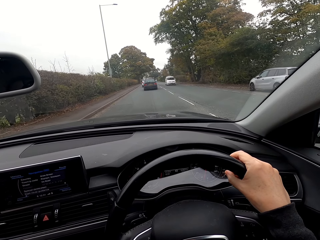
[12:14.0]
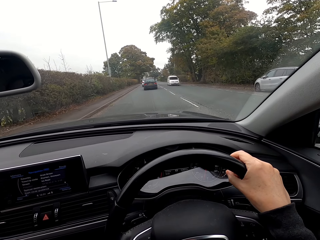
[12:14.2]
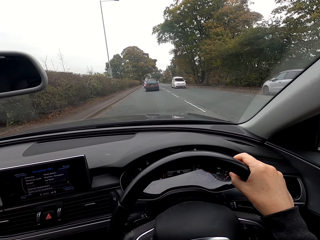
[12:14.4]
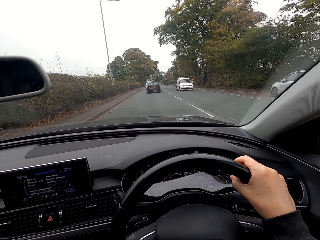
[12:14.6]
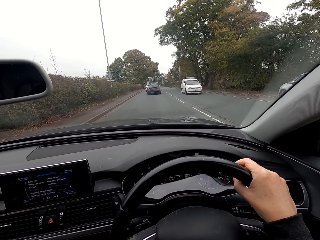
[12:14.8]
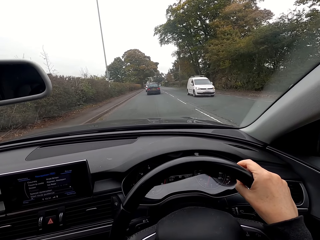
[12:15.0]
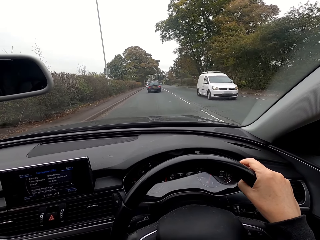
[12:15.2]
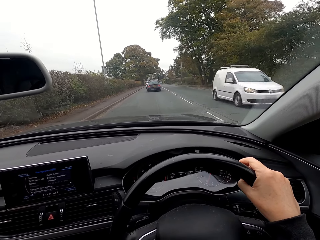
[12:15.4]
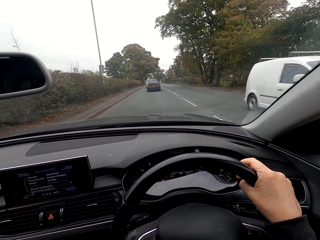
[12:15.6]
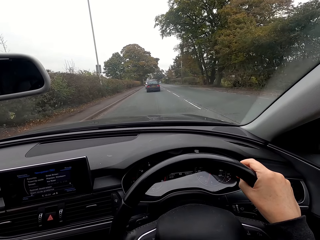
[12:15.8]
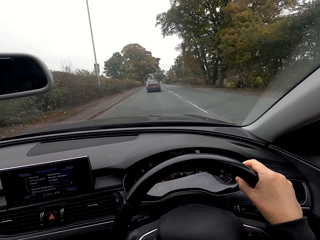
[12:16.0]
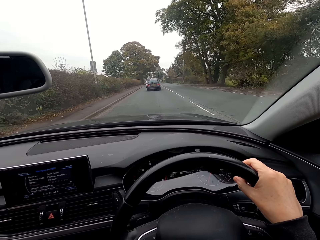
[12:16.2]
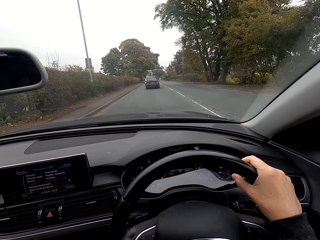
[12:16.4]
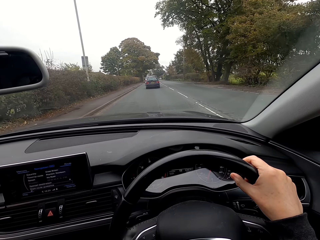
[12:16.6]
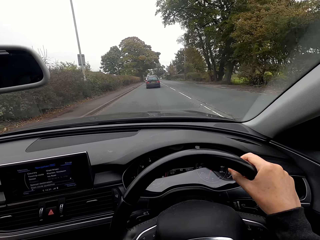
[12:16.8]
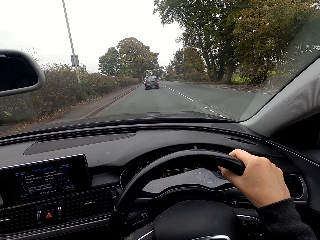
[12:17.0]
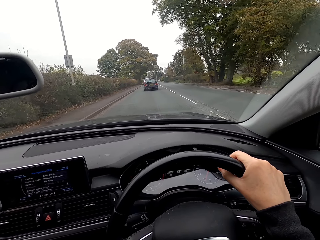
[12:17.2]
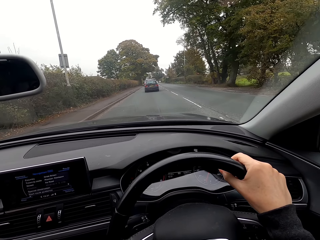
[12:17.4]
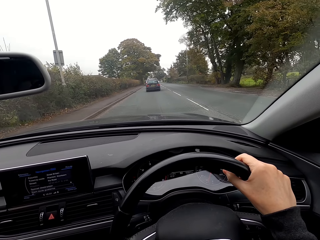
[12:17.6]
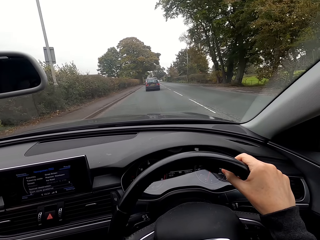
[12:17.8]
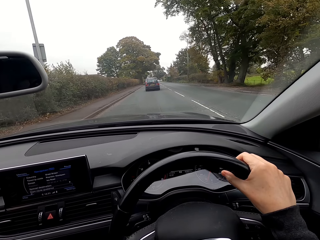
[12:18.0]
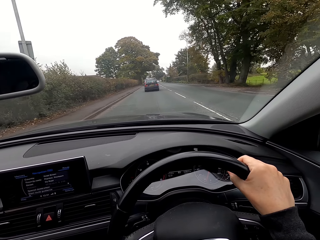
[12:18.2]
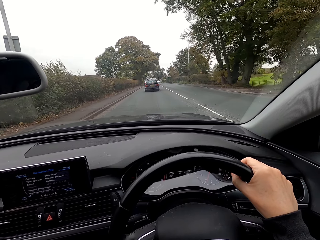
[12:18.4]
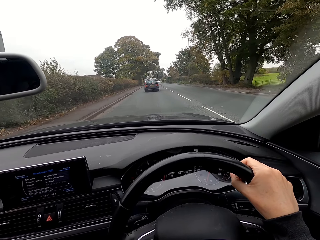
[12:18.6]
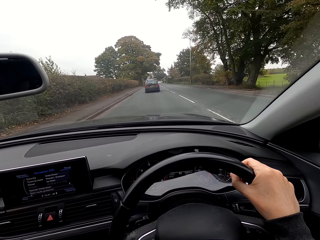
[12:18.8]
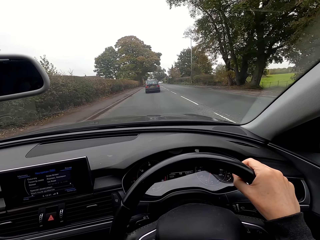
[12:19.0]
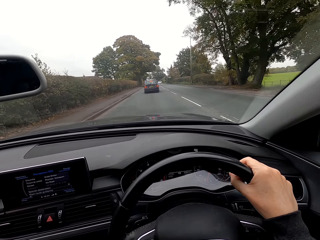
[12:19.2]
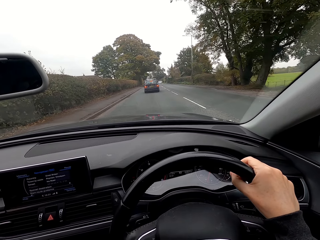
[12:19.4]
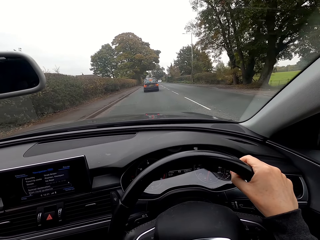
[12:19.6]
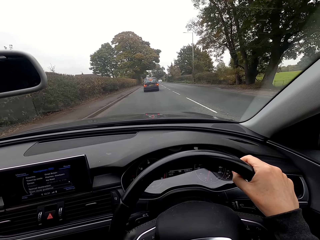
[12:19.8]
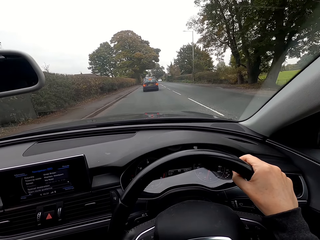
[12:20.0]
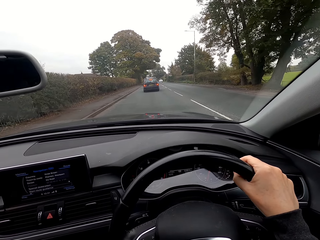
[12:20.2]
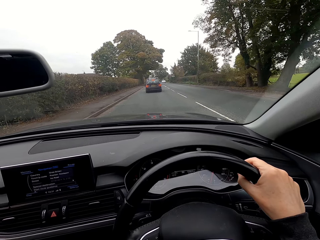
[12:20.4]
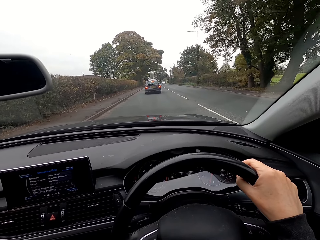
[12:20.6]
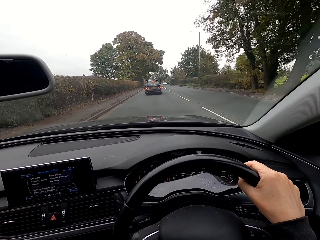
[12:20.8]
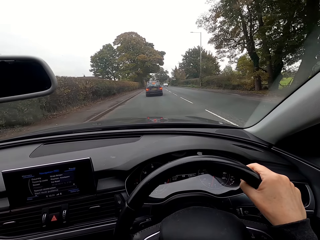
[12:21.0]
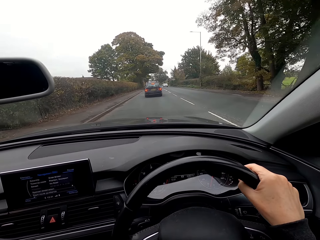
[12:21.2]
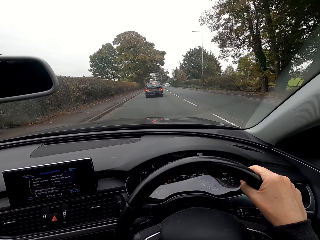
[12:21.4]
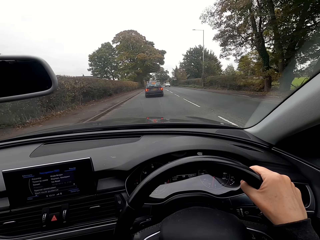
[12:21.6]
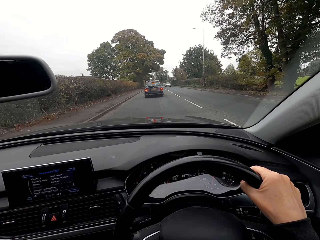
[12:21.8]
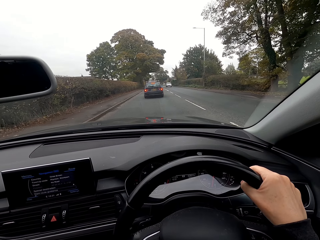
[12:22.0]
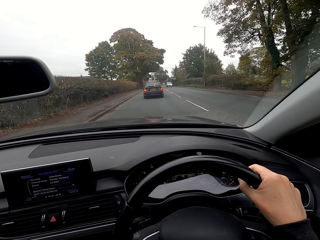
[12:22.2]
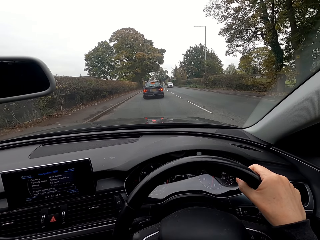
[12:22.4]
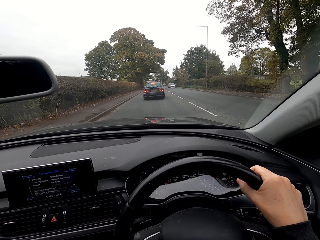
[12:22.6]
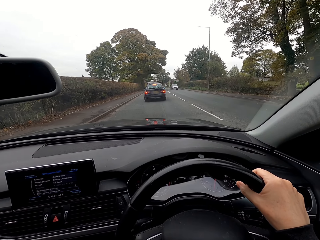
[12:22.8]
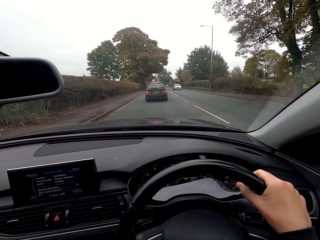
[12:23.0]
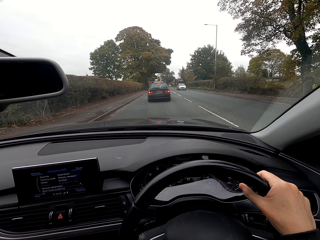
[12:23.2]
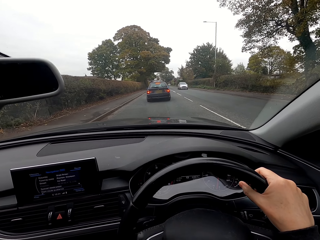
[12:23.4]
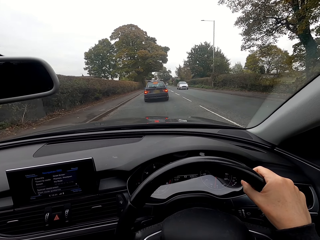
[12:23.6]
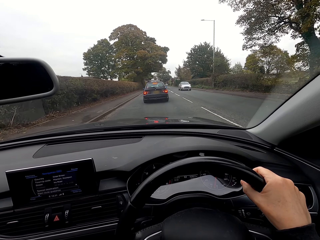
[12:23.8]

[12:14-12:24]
A white mini van drives past the camera wearer.

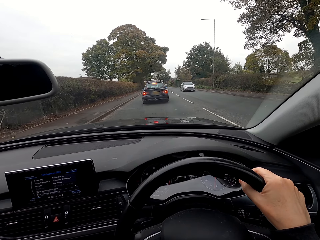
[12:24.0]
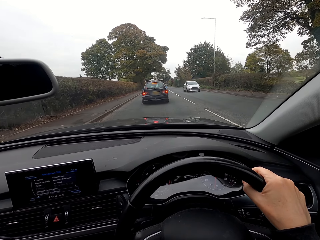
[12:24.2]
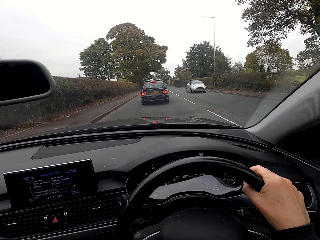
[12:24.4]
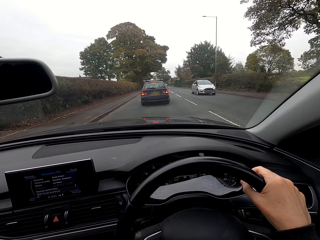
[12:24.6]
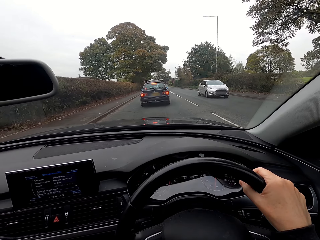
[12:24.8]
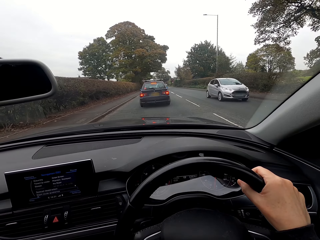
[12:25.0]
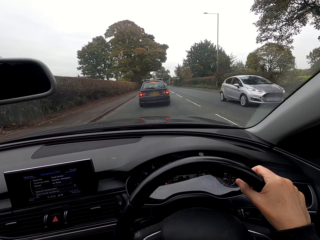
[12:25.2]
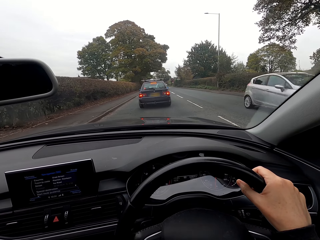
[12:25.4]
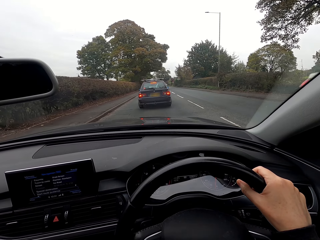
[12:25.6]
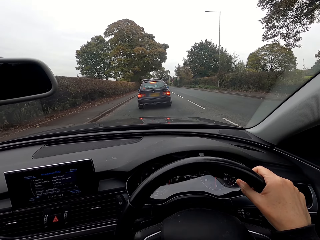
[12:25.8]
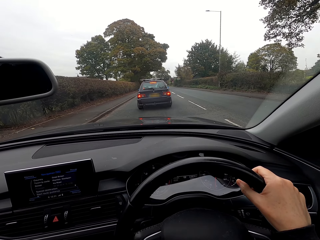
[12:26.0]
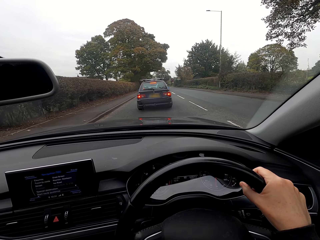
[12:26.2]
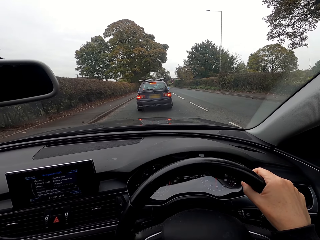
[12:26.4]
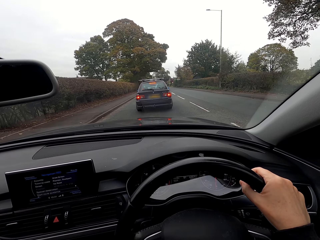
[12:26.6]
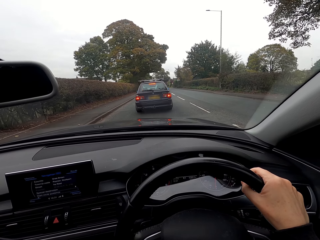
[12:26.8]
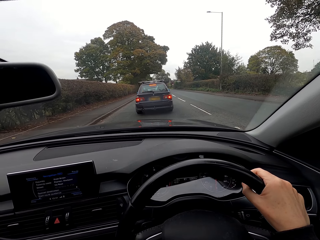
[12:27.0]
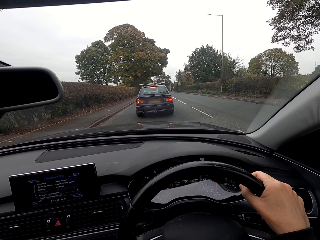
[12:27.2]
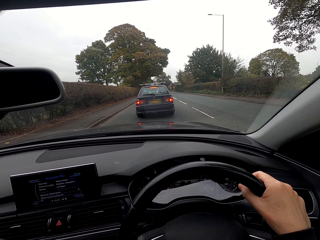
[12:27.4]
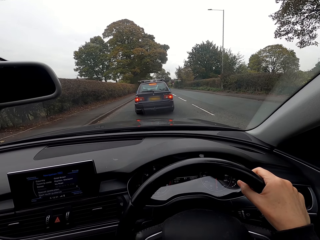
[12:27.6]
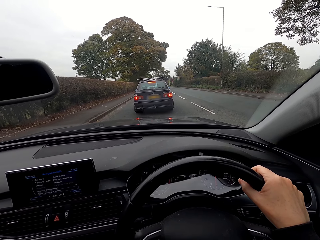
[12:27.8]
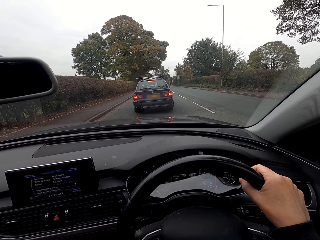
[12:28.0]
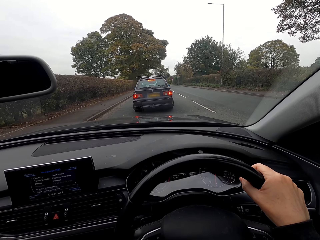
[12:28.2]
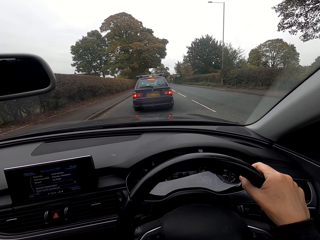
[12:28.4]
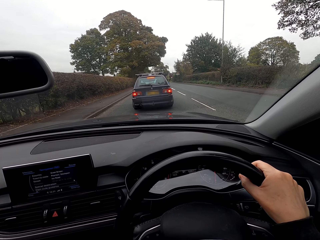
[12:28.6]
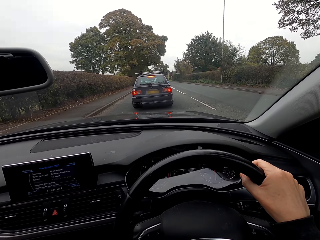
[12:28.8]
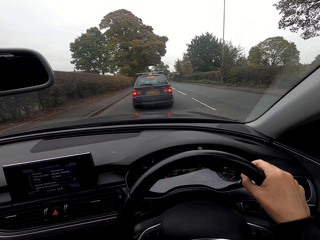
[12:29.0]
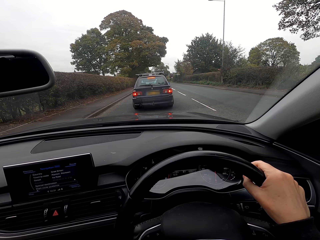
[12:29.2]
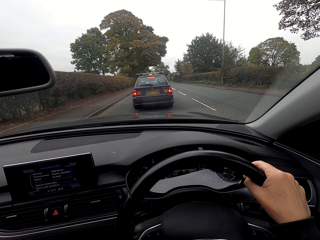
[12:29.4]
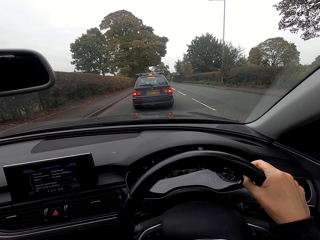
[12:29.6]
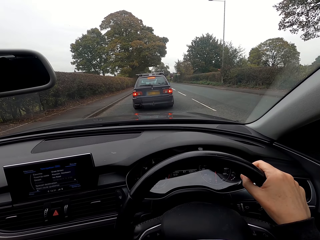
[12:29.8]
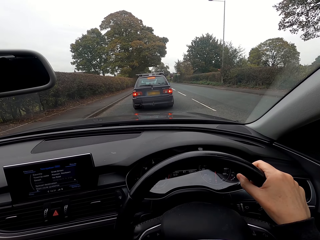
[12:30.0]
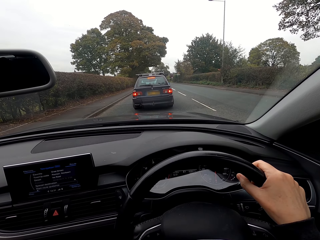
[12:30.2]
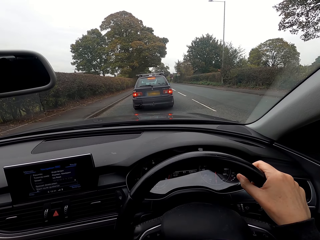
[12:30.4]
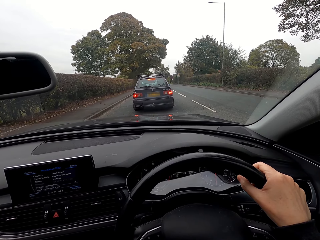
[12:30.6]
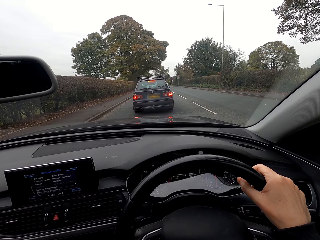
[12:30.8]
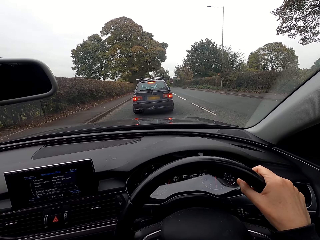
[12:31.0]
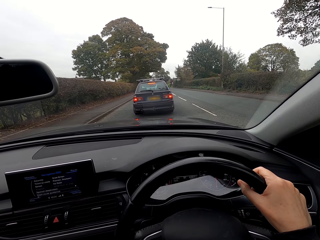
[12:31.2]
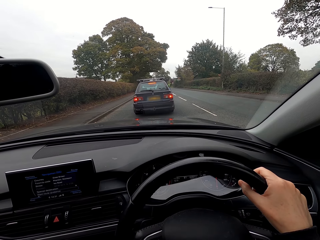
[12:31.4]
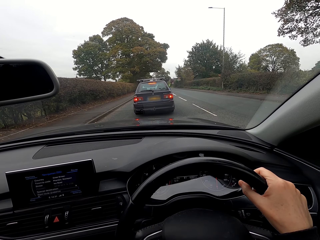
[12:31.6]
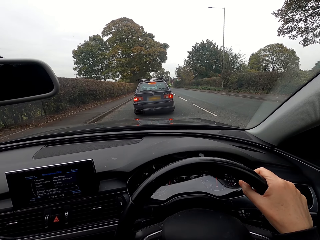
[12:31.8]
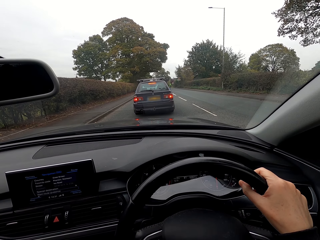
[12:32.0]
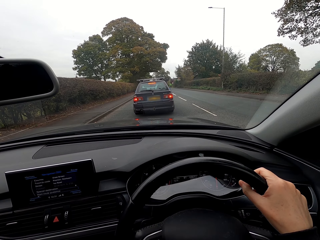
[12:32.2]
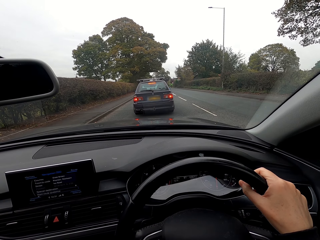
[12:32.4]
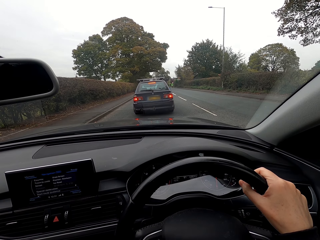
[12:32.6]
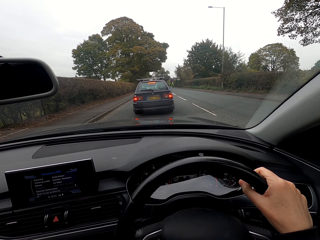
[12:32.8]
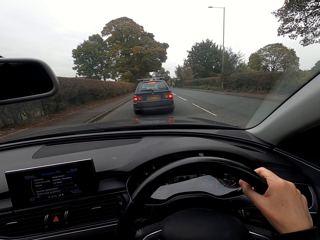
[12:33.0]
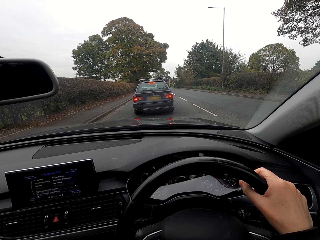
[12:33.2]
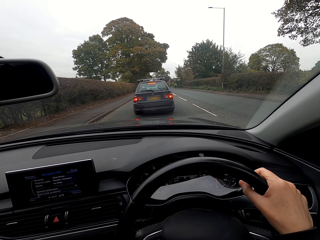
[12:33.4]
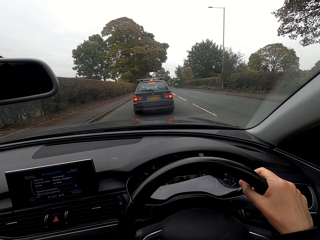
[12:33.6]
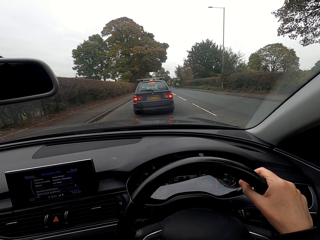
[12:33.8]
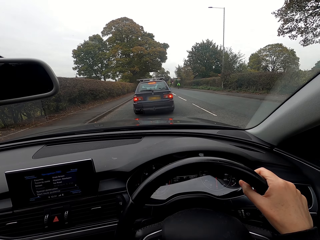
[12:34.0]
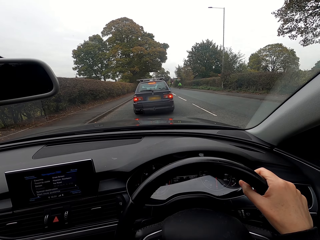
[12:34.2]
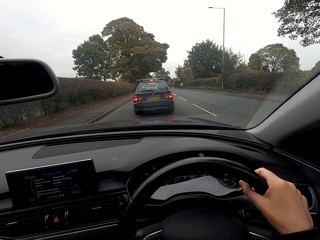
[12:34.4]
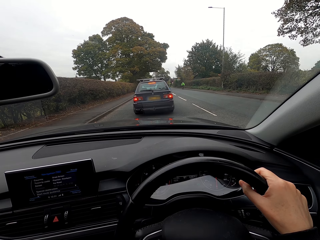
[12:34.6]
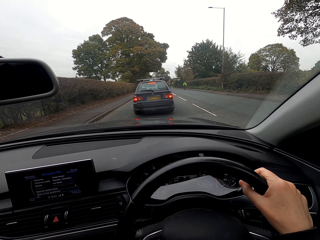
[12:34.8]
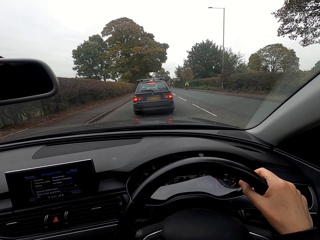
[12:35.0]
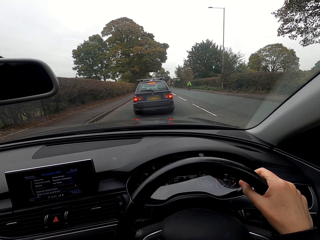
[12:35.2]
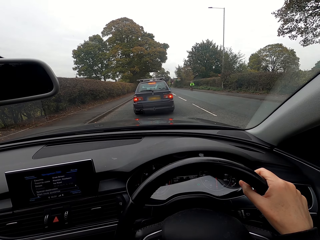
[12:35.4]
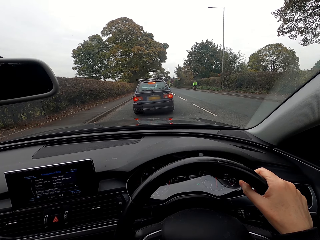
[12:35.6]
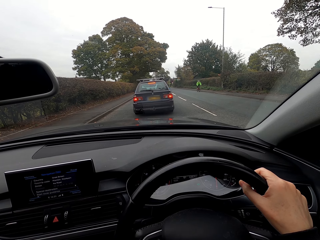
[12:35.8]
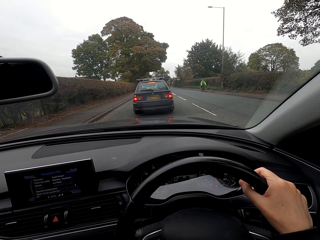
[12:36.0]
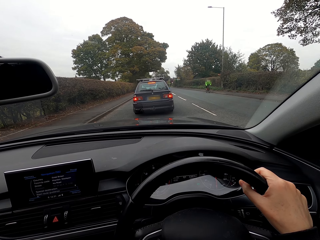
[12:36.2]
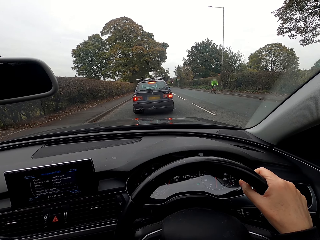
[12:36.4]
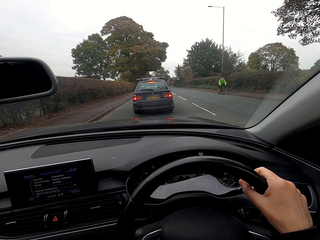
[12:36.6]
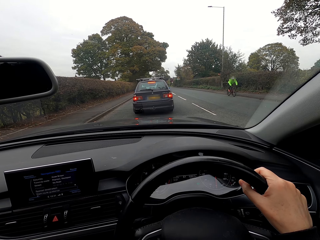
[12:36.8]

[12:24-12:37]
An ash car drives past the camera wearer. The camera wearer stops the car.
